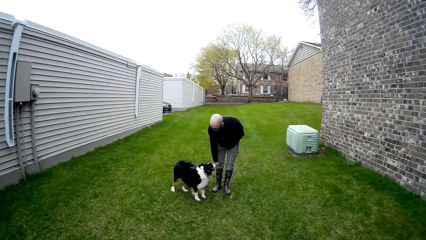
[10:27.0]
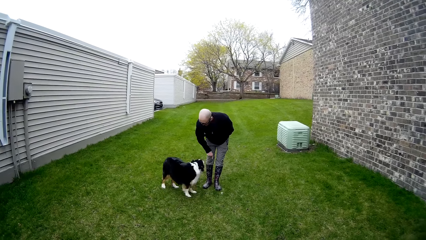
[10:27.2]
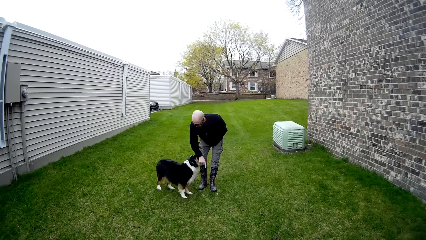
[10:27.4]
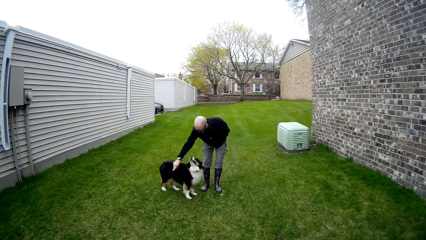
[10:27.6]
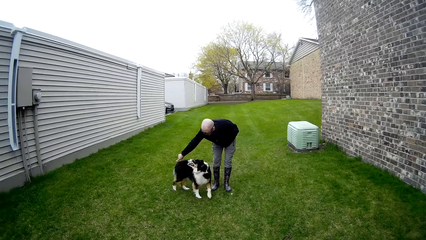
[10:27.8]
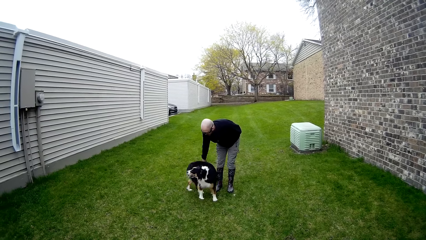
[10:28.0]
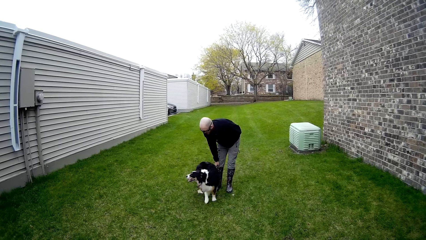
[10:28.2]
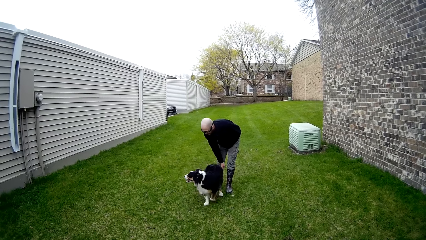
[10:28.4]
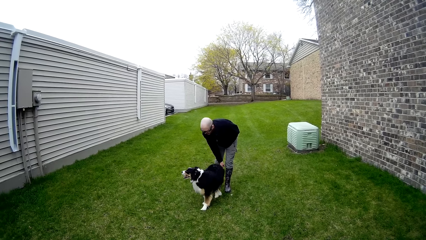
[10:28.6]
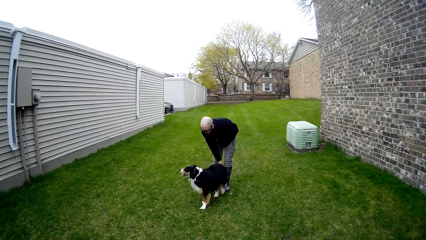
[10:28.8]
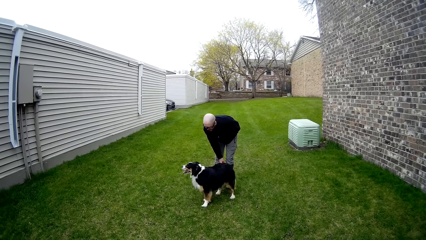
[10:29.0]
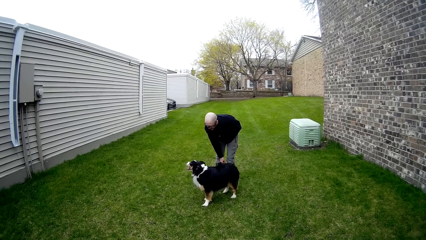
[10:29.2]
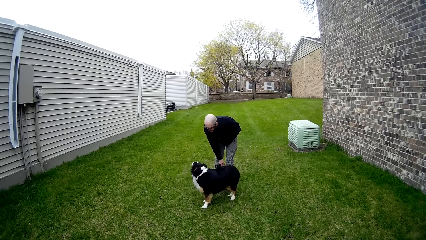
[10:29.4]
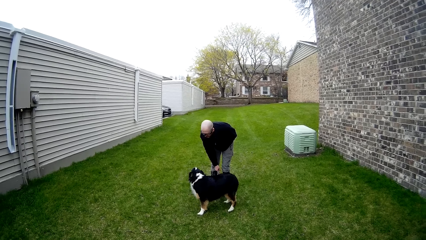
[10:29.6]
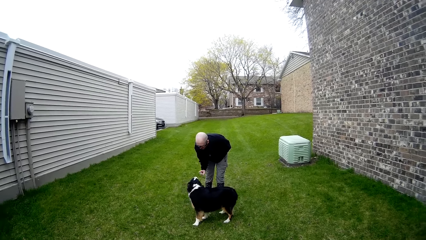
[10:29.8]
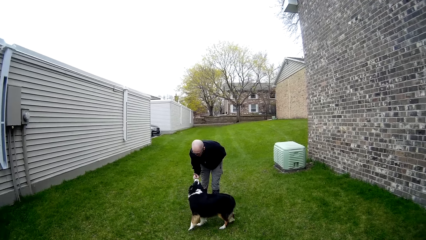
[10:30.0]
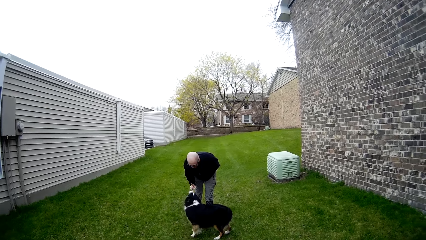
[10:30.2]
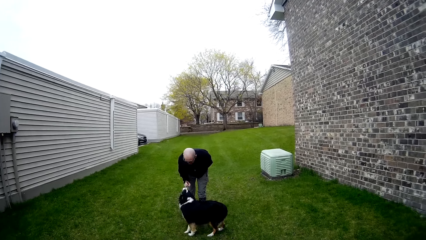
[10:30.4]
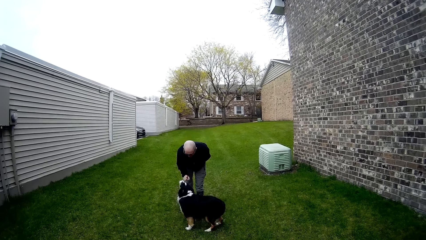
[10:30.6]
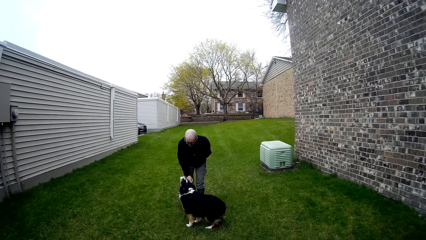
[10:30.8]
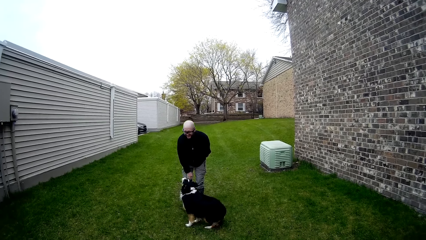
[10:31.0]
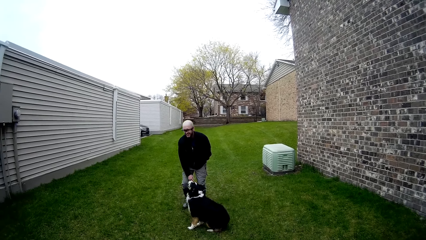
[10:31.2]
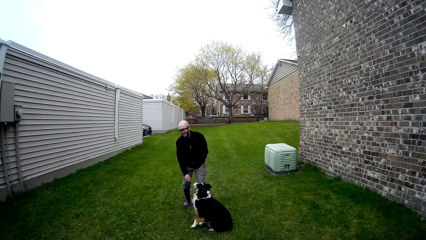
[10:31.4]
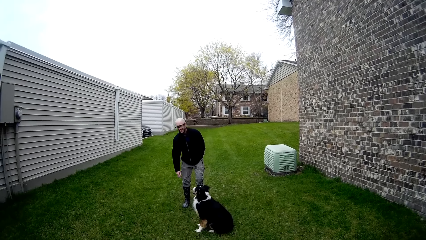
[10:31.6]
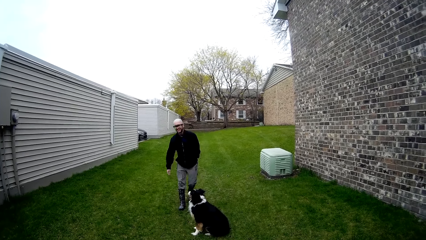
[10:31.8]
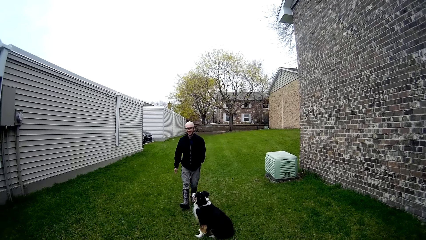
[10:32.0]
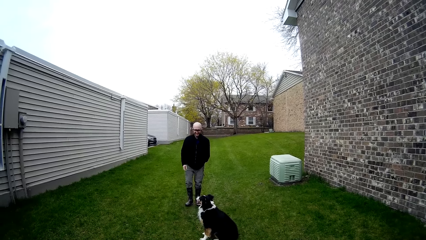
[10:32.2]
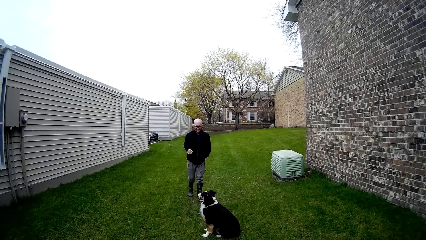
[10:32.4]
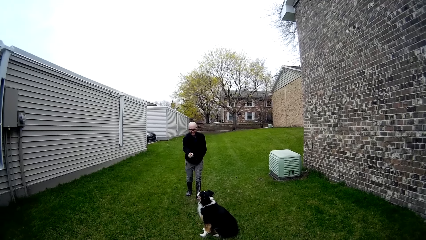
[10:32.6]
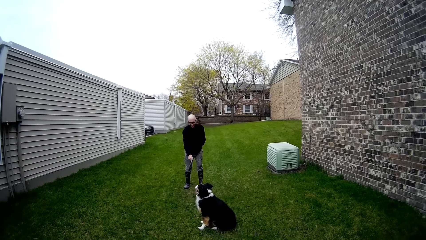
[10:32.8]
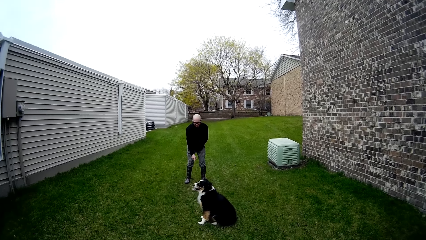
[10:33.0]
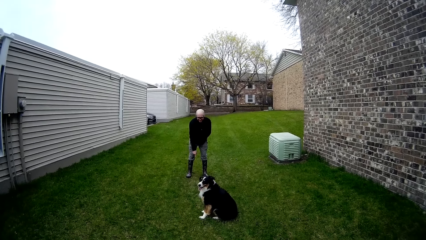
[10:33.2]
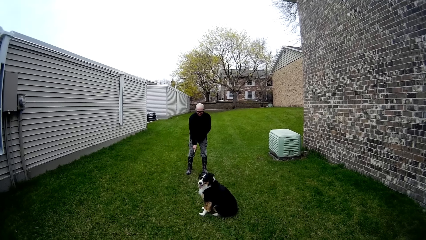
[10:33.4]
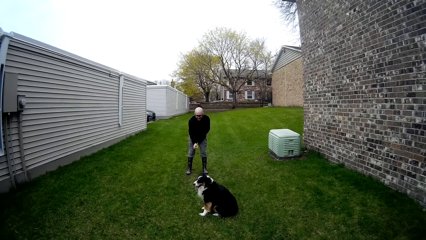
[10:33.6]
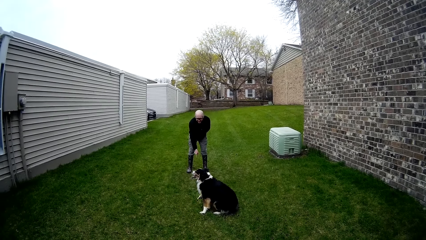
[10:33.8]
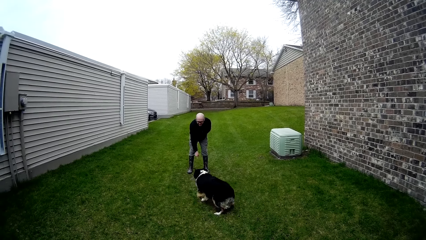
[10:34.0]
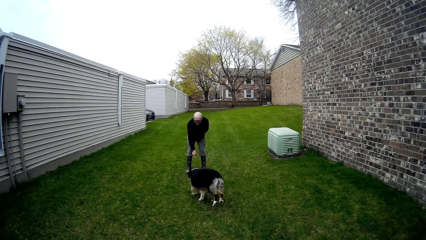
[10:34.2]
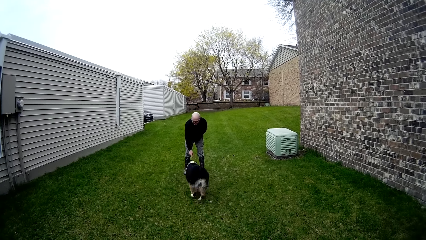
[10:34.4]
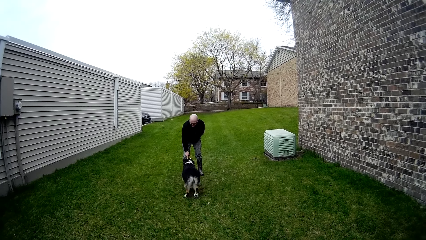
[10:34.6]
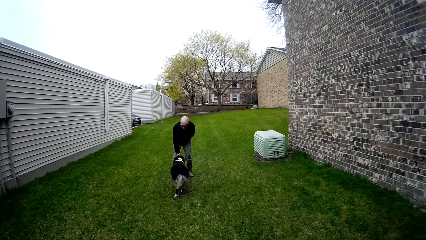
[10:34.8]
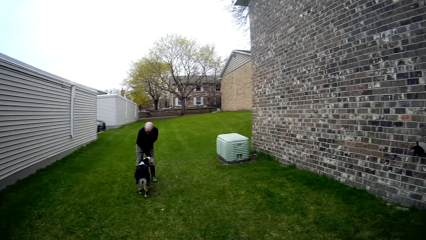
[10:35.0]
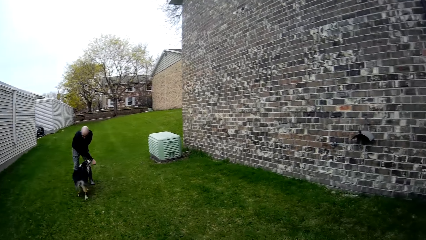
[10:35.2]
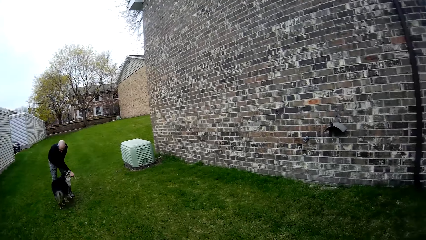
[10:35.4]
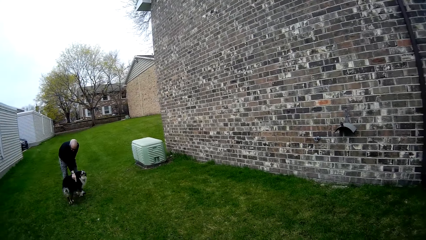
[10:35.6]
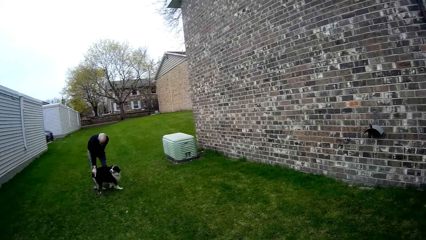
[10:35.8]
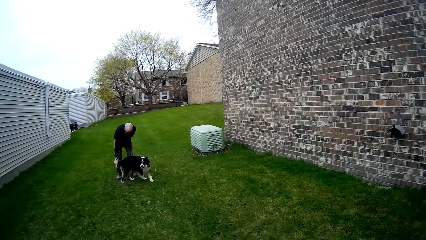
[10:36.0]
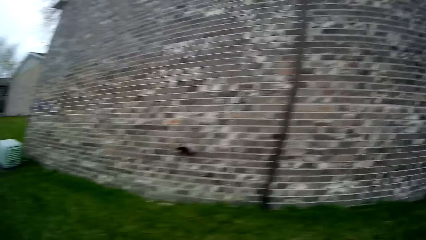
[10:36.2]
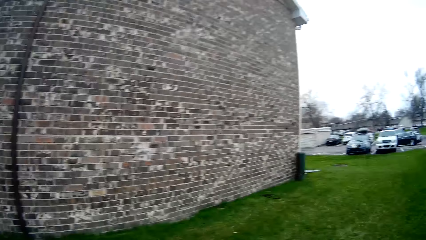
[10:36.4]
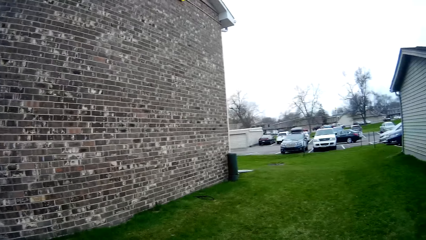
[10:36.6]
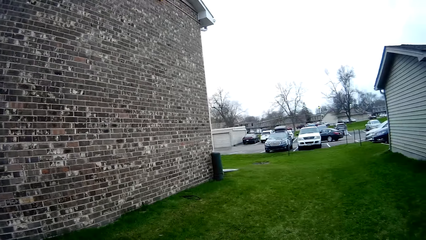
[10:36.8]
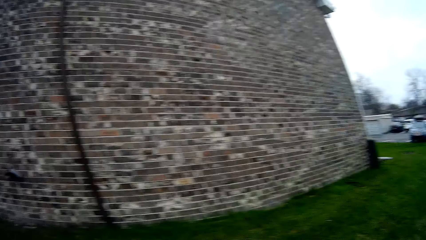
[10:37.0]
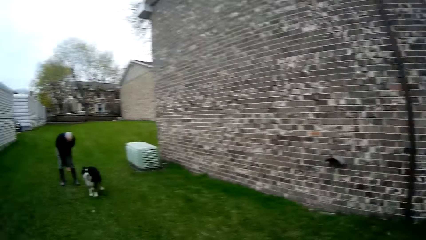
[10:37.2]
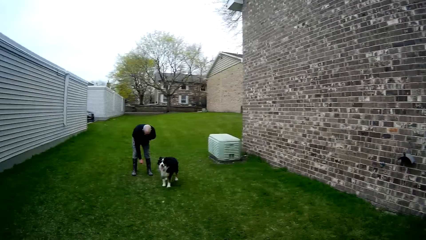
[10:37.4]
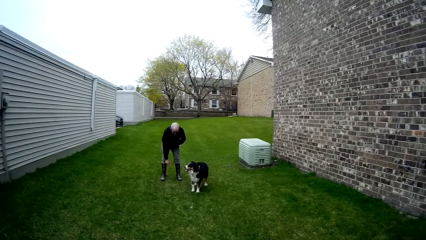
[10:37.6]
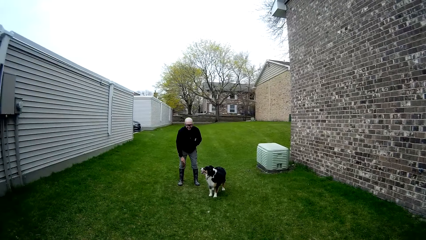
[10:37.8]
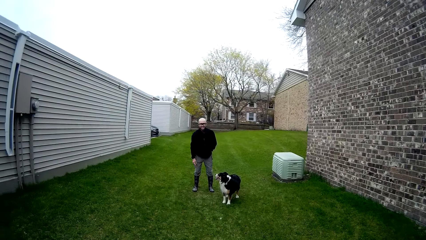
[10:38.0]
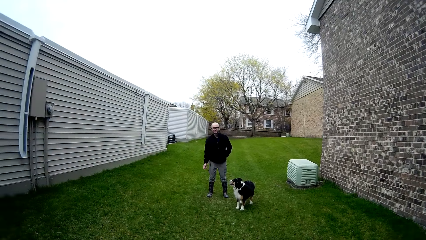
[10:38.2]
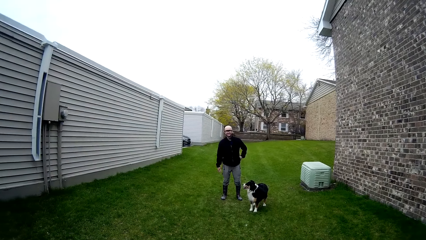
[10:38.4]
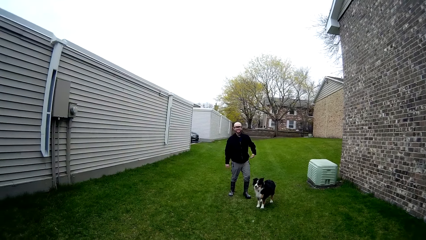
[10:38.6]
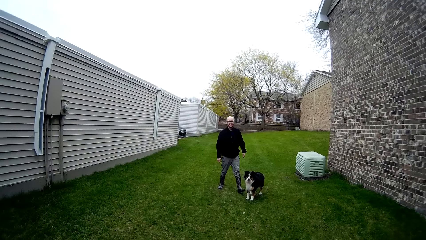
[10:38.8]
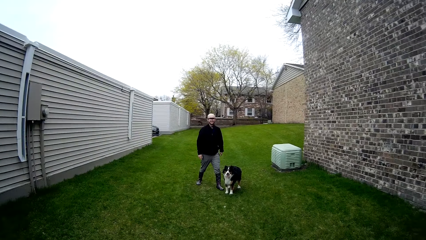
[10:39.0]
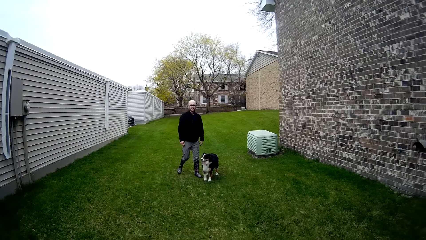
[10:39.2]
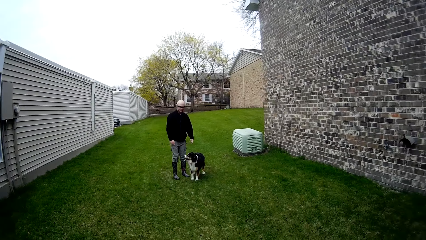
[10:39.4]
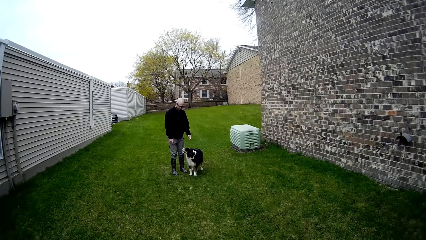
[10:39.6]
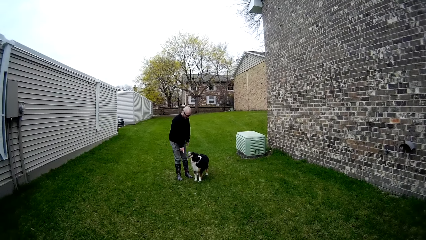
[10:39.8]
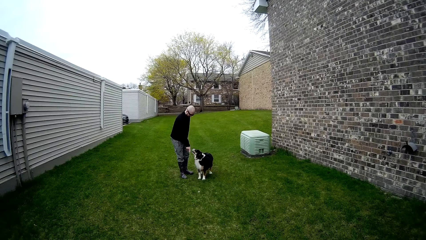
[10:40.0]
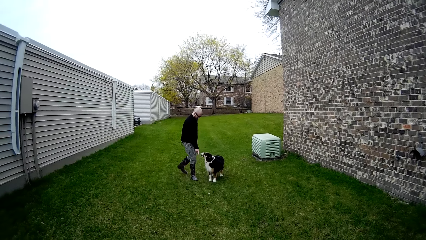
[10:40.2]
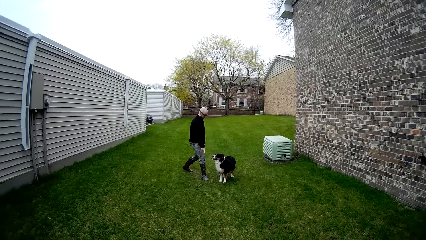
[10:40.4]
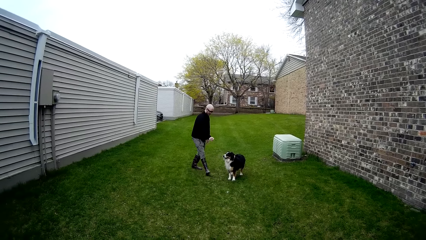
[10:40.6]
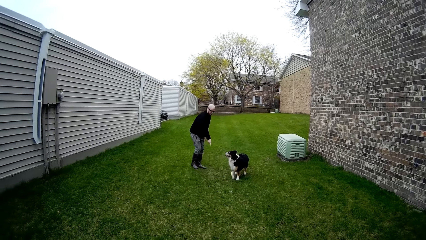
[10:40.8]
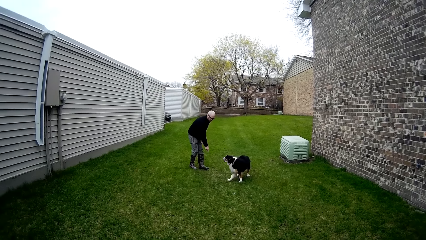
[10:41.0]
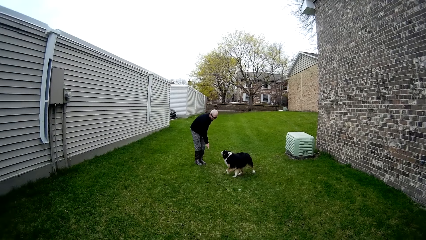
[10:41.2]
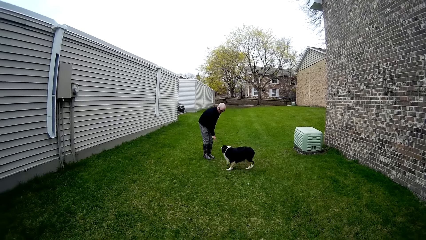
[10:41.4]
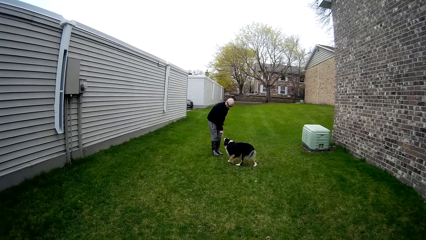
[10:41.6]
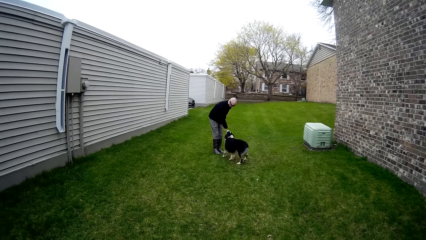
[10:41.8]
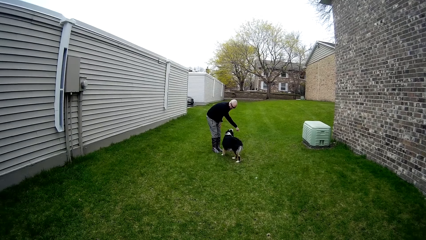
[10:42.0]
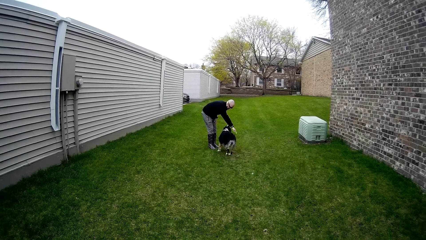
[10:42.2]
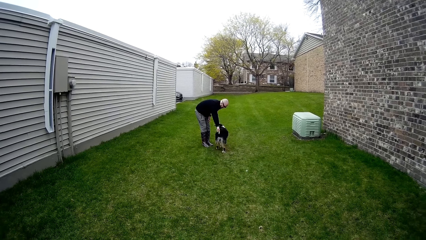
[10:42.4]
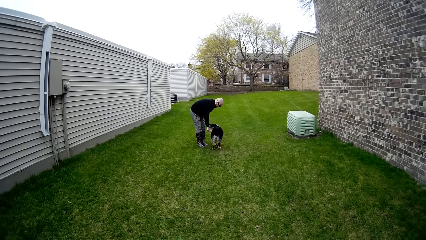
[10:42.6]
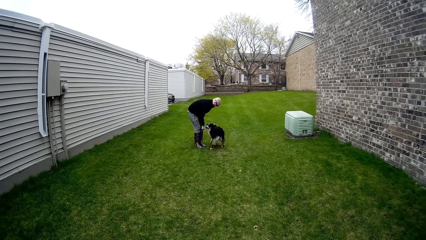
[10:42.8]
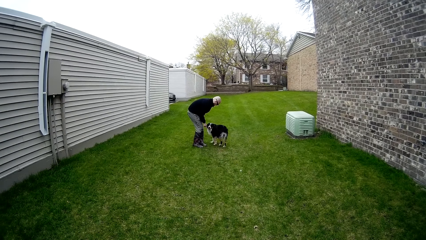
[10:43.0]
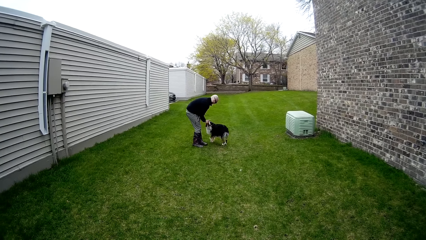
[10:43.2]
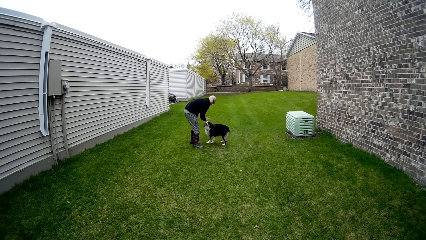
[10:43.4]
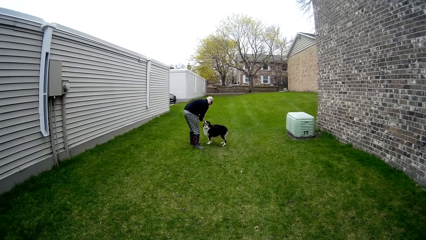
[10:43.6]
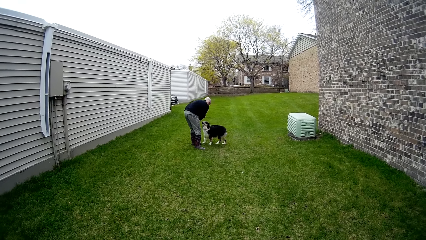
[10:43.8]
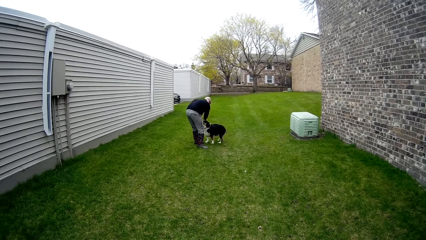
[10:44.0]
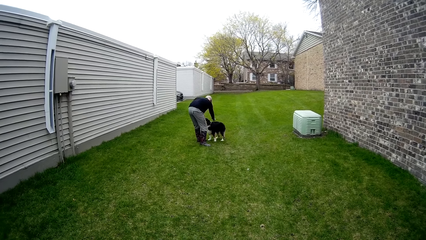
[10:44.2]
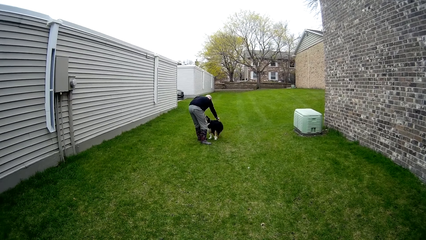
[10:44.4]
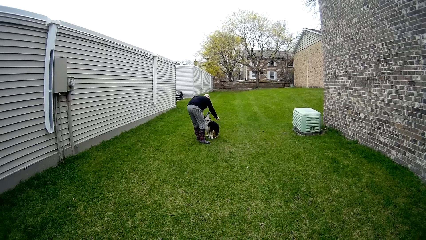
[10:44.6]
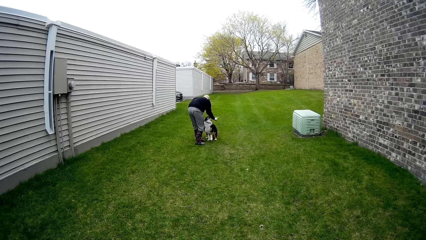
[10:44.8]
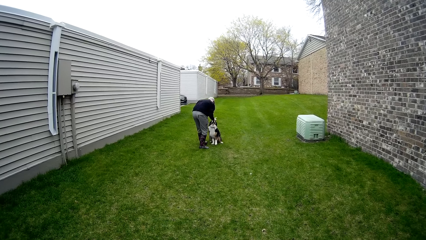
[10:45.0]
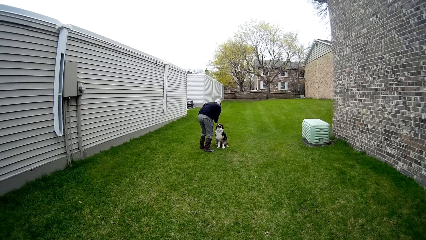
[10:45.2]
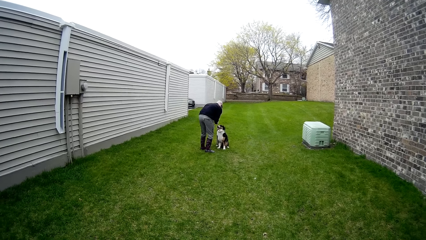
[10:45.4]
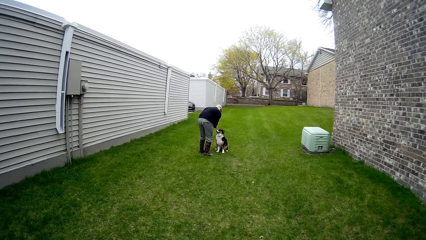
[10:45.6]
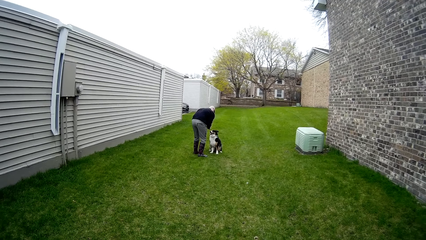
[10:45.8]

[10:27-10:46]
The camera wearer looks around the compound. A man removes his left hand from his pocket. The camera wearer stares at the man. The man interacts with a dog.
